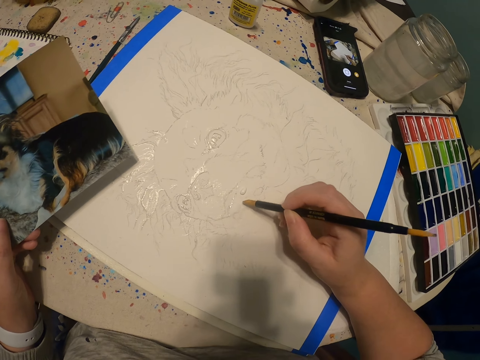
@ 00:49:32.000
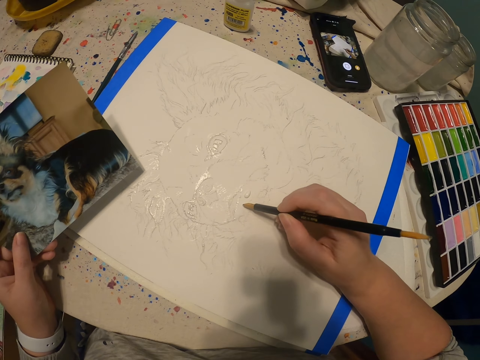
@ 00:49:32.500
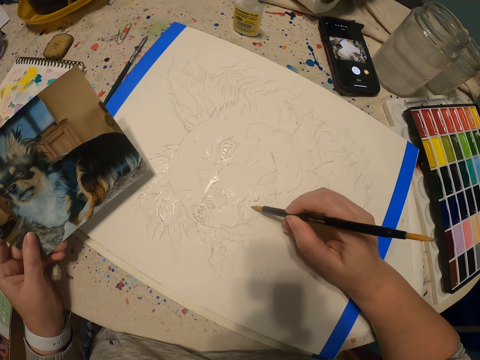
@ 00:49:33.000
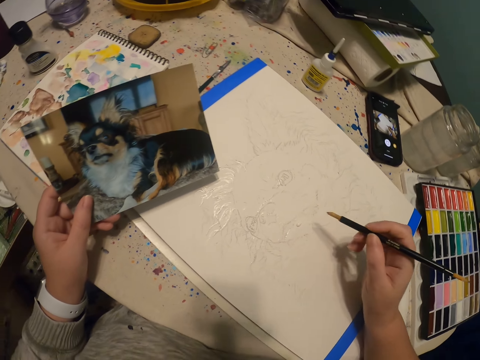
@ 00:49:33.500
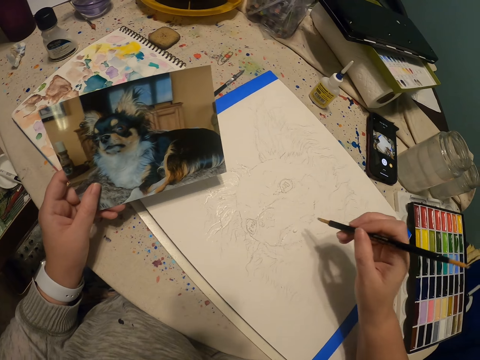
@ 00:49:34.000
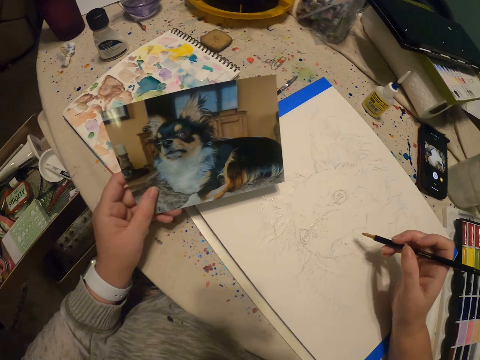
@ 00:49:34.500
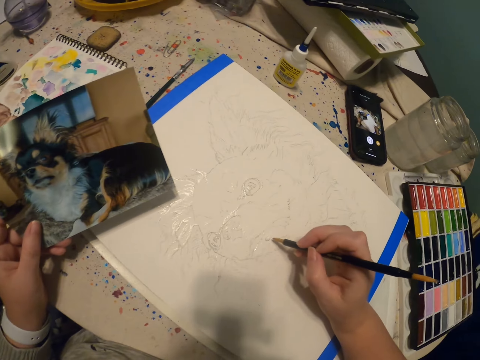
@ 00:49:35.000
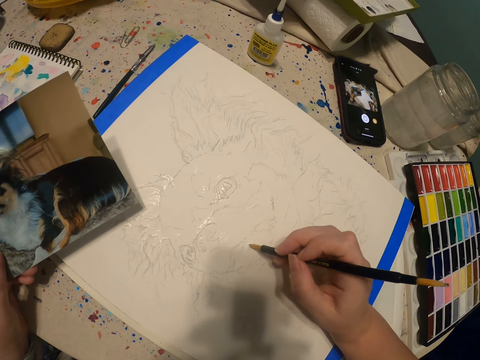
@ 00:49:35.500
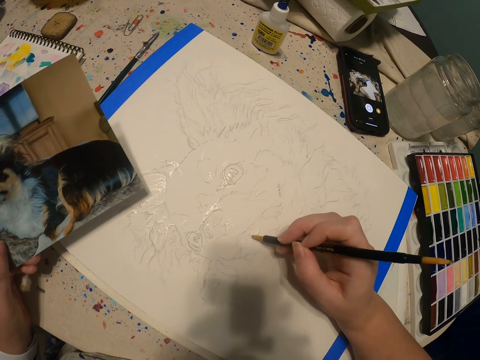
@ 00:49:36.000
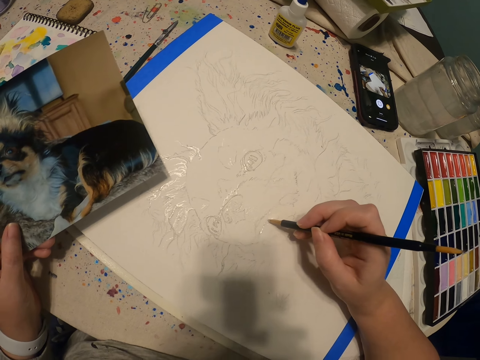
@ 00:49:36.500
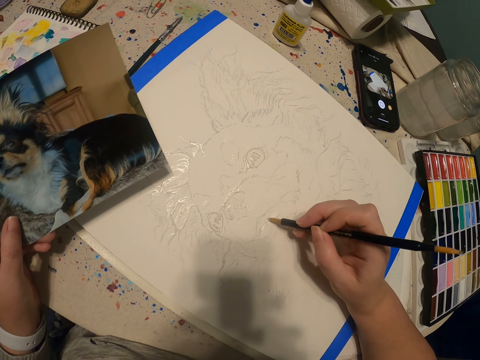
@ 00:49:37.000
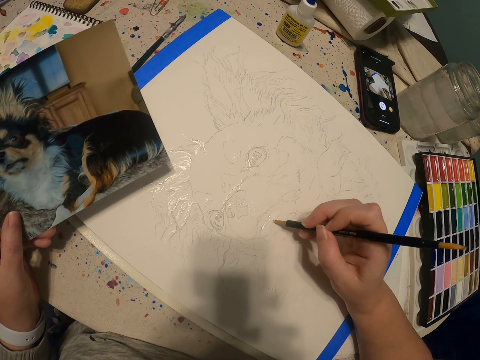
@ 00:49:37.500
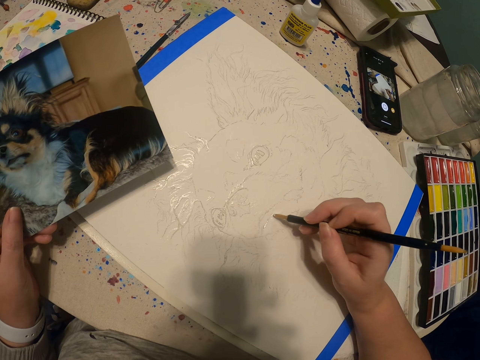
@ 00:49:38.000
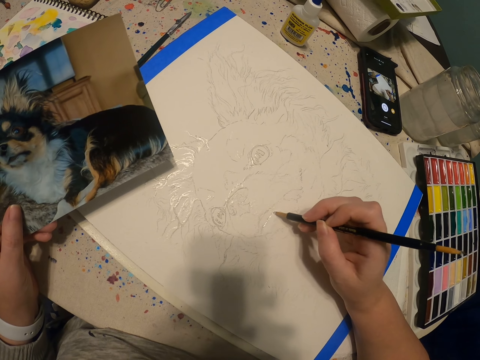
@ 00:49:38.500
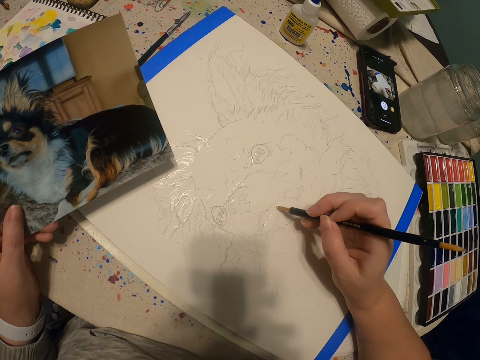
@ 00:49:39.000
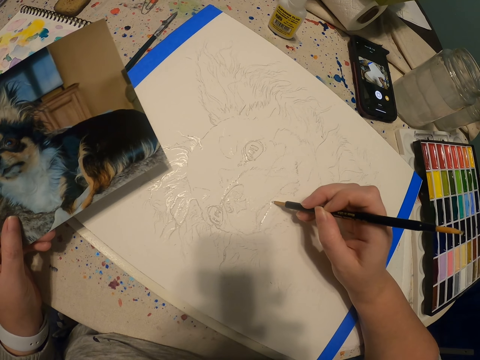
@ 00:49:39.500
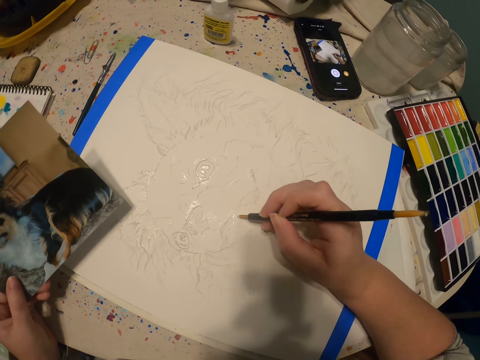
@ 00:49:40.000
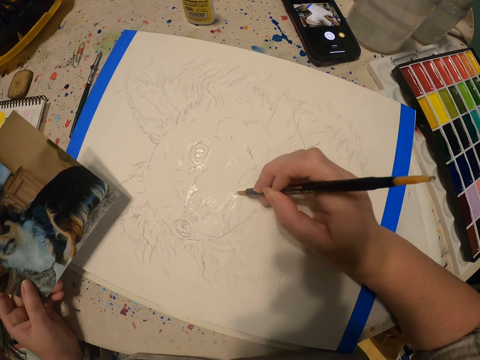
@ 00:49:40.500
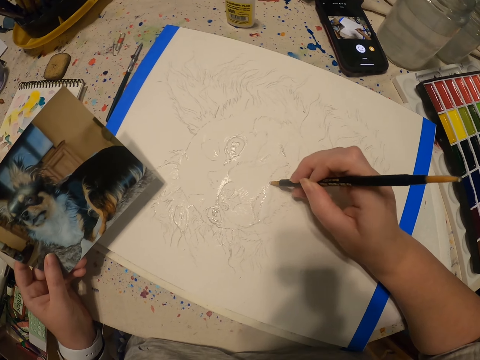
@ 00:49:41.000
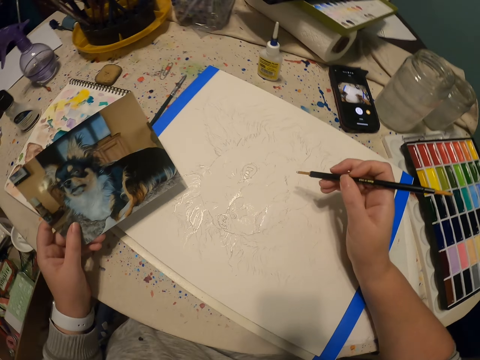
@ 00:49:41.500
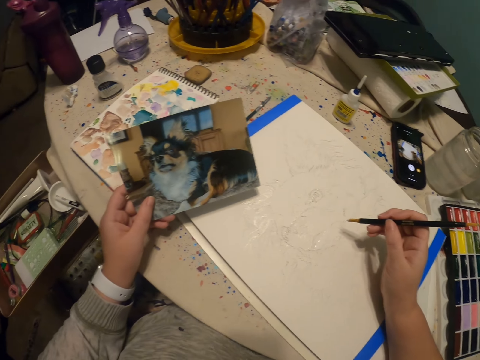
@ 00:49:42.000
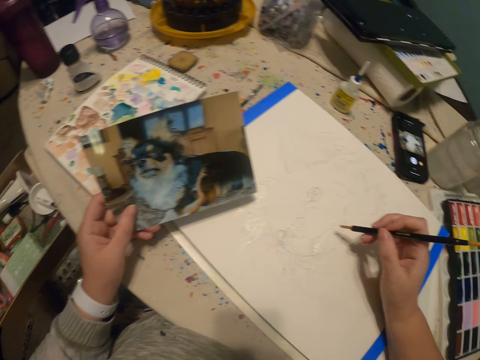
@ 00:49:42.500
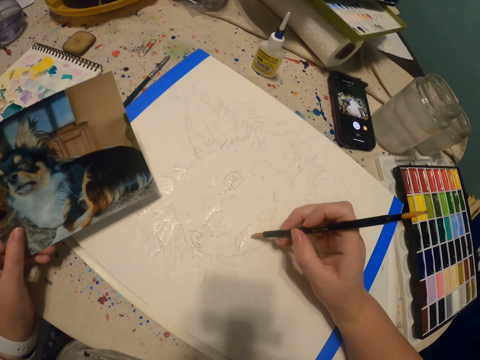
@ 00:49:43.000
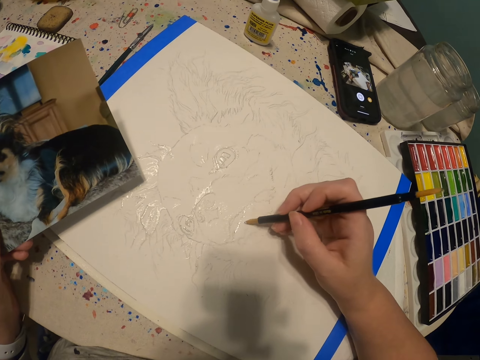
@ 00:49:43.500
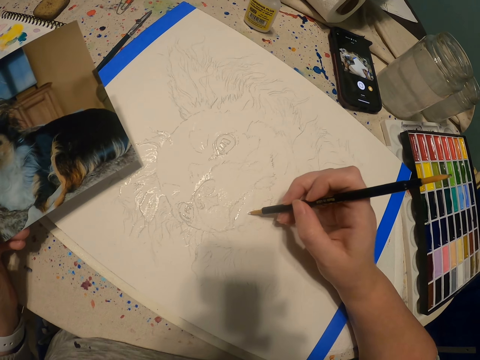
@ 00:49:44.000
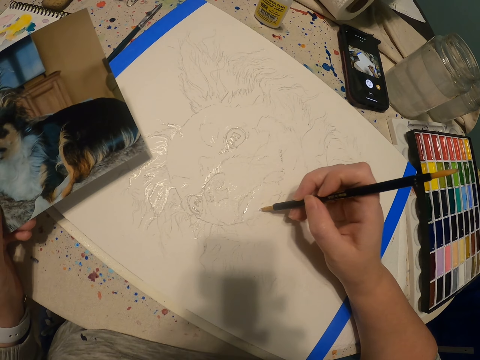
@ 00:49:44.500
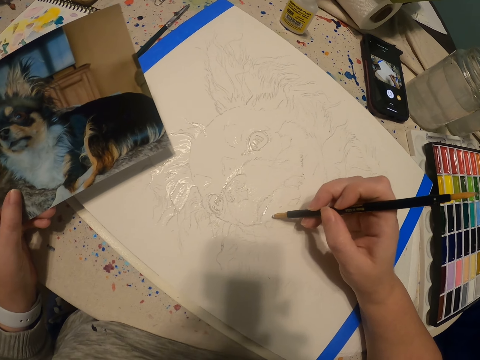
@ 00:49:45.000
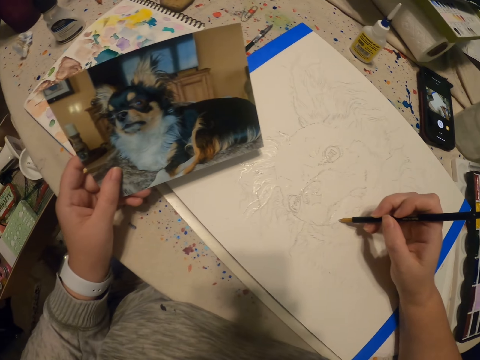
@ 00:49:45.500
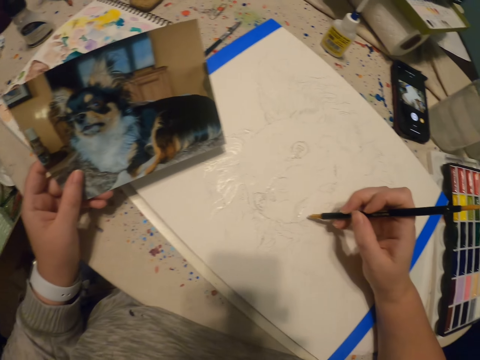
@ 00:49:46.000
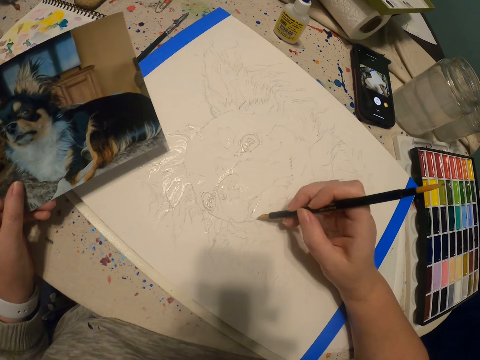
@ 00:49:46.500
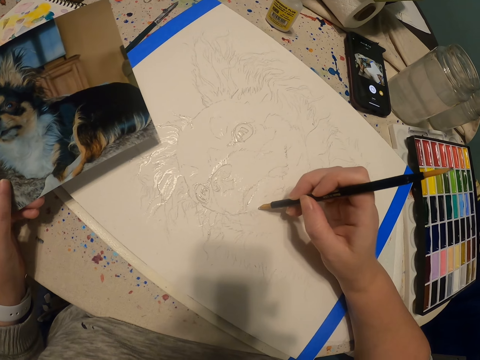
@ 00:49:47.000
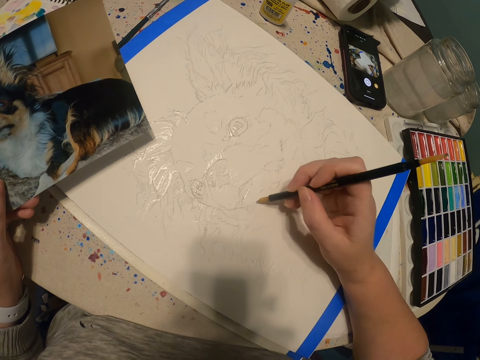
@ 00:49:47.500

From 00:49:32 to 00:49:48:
The camera wearer views the picture. They paint using the paint brush. They view the picture. They paint using the paint brush.

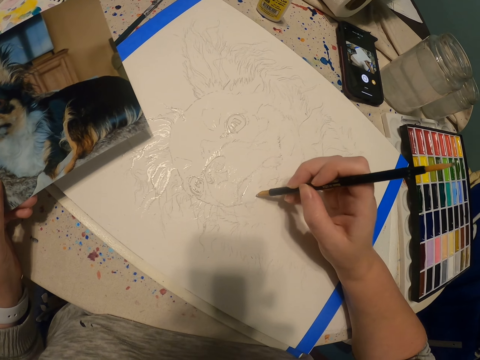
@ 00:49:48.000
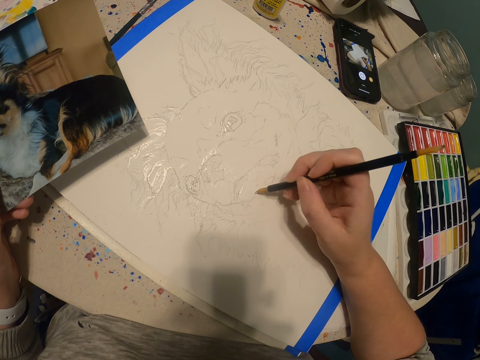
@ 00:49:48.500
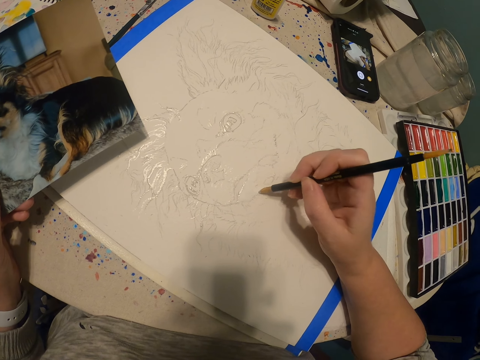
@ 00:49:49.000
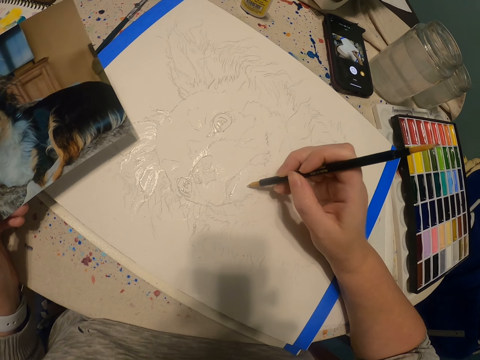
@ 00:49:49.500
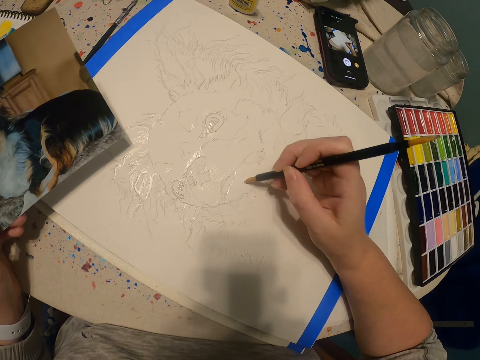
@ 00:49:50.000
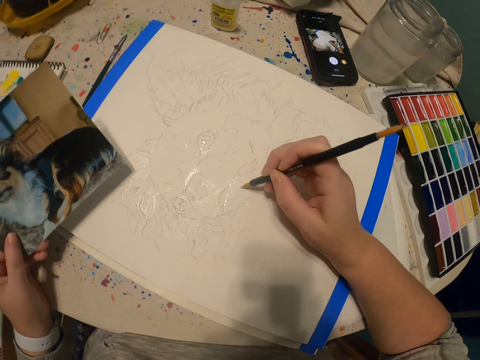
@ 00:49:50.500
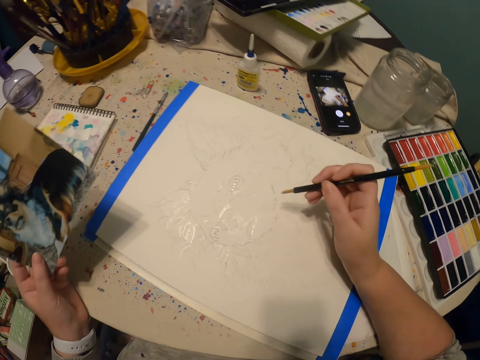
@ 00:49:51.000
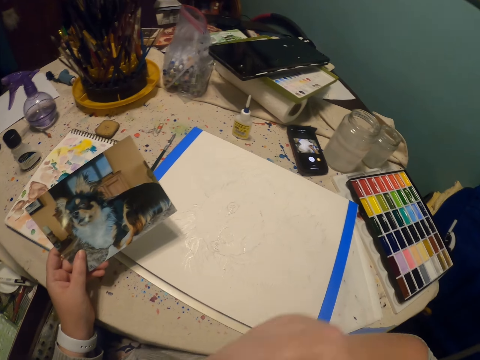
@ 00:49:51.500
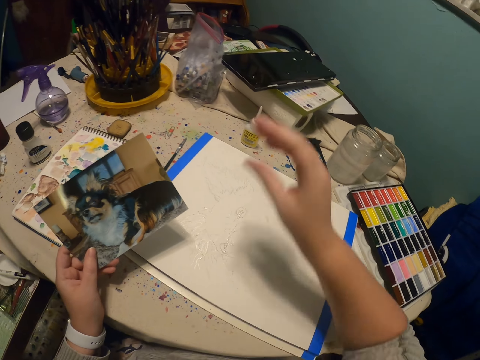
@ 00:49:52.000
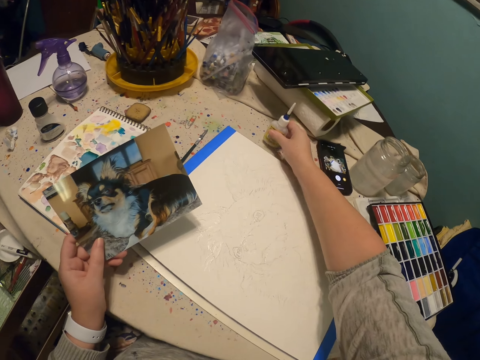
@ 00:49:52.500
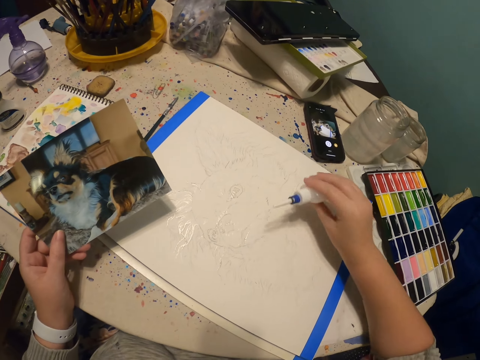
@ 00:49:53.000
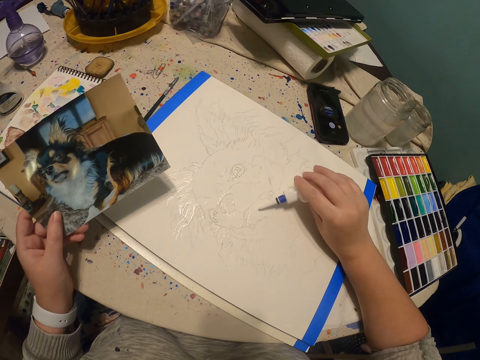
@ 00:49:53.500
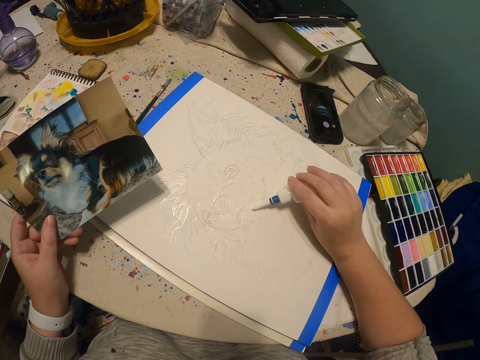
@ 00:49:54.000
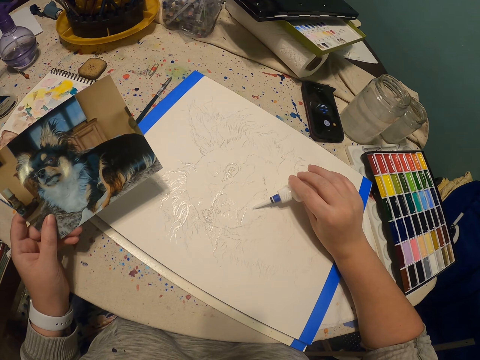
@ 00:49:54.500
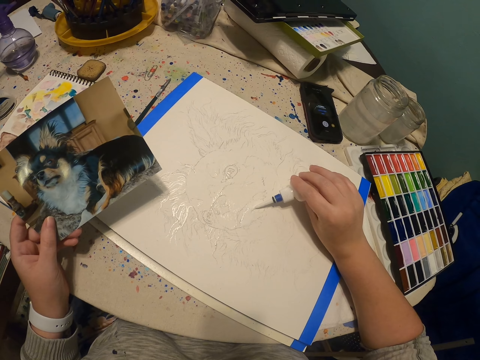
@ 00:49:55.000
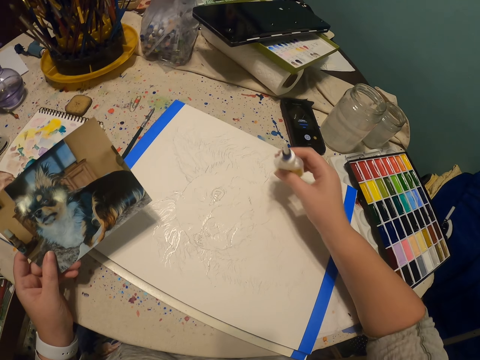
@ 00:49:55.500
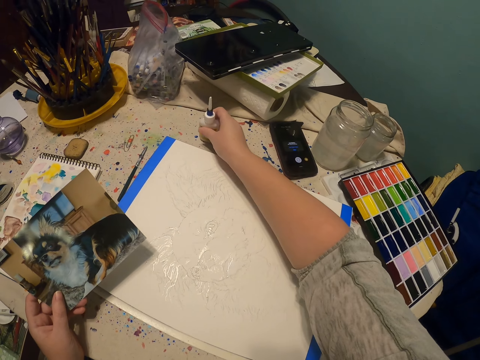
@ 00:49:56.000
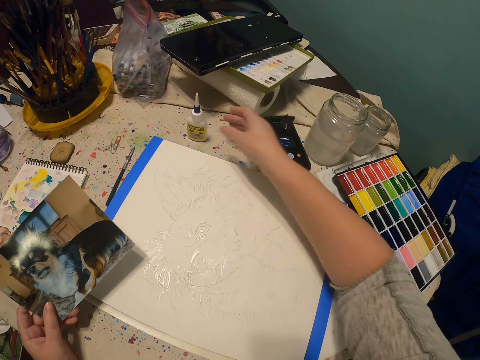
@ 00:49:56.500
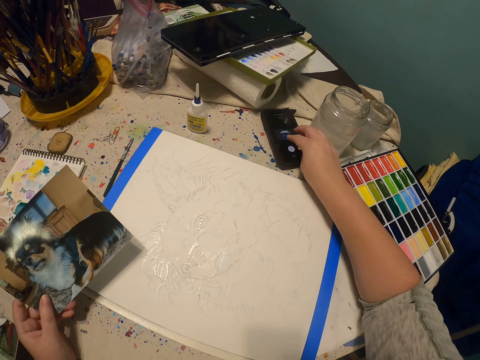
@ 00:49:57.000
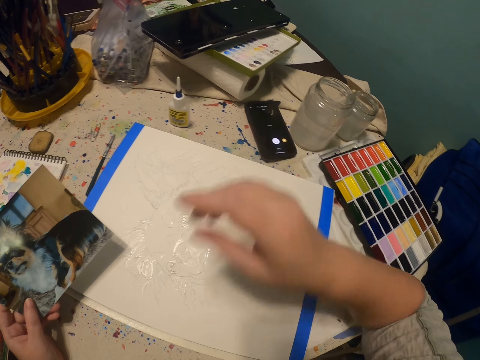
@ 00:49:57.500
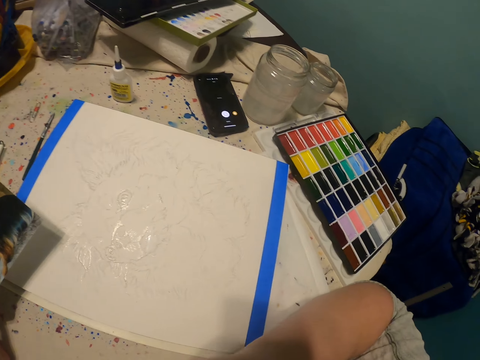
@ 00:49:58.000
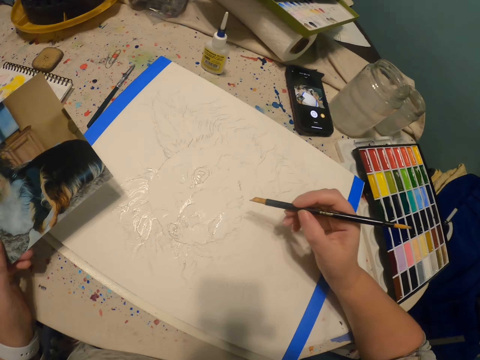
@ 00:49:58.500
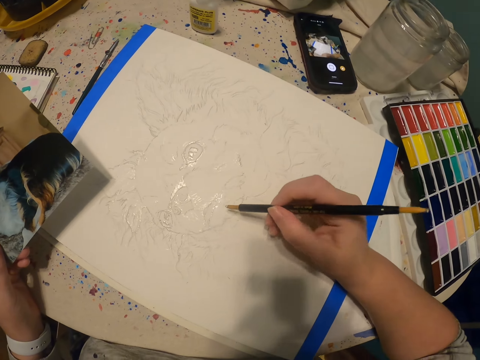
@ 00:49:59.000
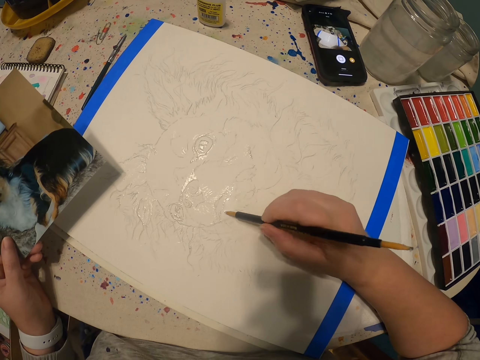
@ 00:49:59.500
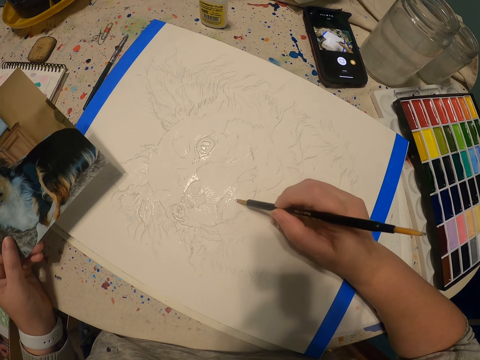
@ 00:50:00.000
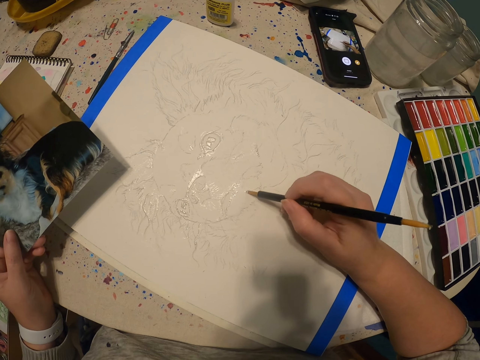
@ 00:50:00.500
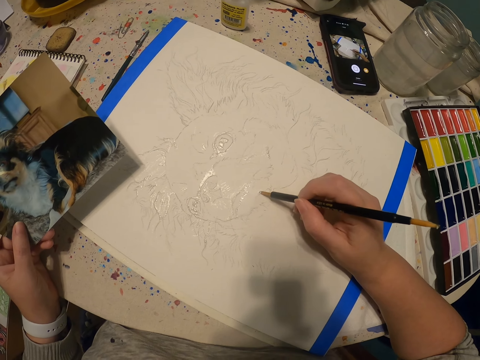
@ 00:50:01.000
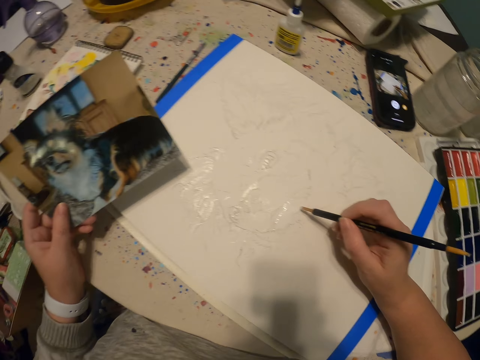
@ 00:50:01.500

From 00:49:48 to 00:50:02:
The camera wearer views the picture in the left hand. They lift the paintbrush using the right hand. They pick a paint on a worktable. They pour paint on the canvas. They put the paint on the work table. They operate a mobile phone using the right hand. They pick the paintbrush. They paint a picture of a dog on the canvas using the paintbrush.
